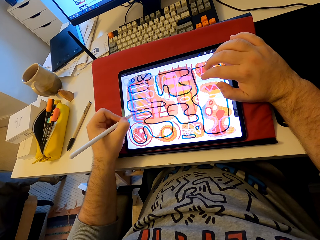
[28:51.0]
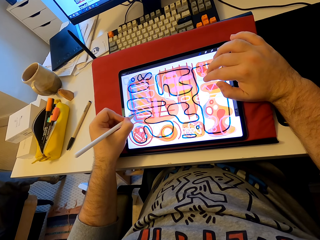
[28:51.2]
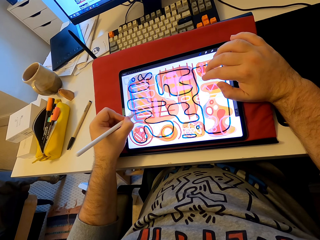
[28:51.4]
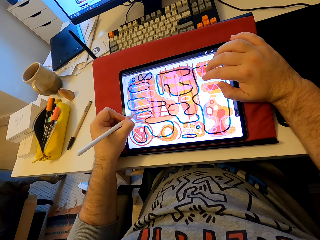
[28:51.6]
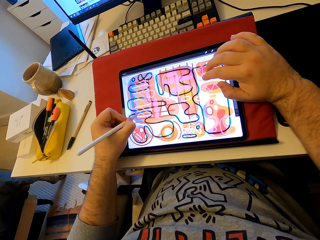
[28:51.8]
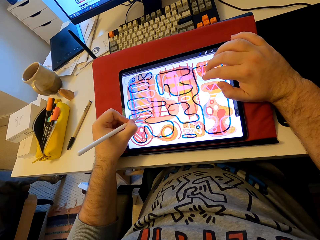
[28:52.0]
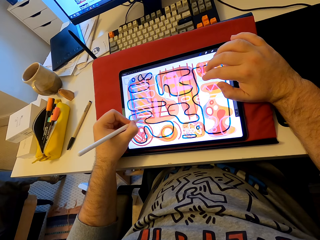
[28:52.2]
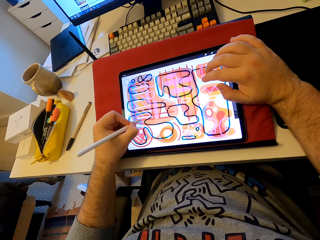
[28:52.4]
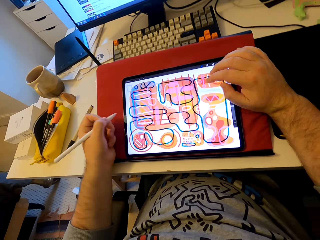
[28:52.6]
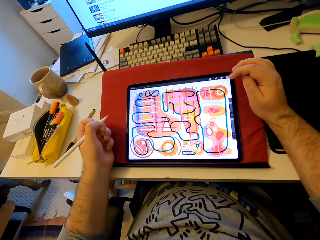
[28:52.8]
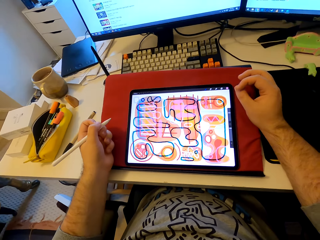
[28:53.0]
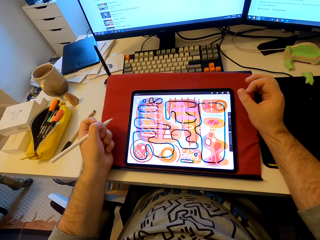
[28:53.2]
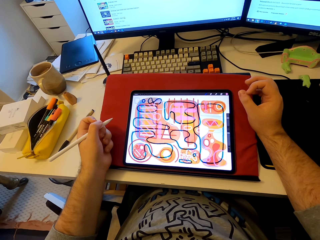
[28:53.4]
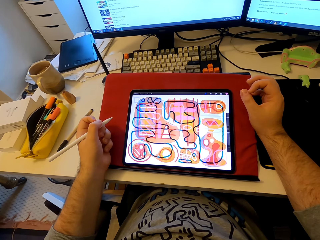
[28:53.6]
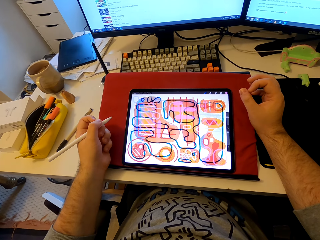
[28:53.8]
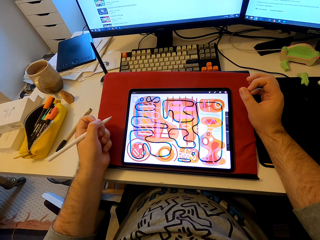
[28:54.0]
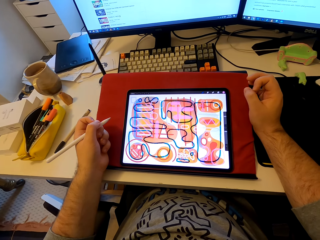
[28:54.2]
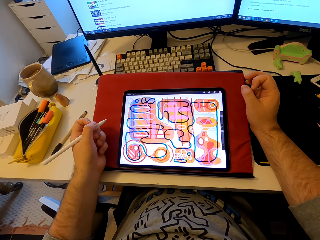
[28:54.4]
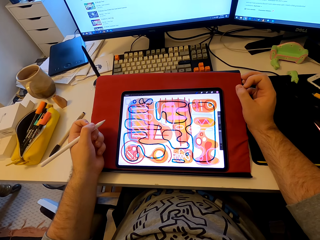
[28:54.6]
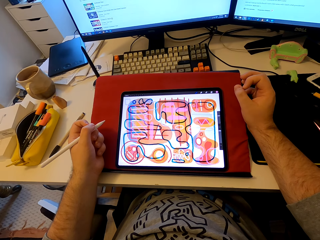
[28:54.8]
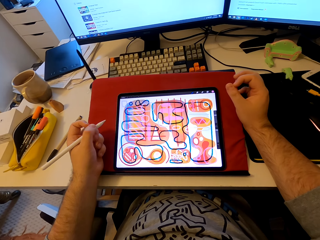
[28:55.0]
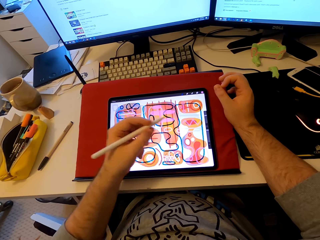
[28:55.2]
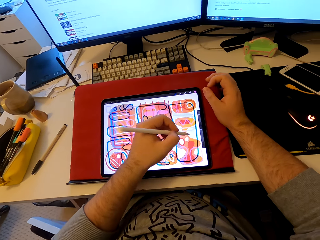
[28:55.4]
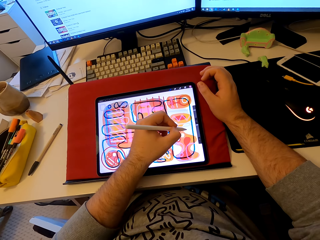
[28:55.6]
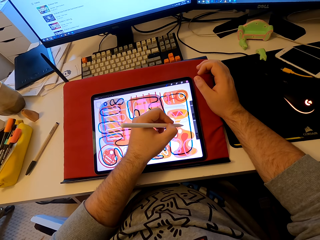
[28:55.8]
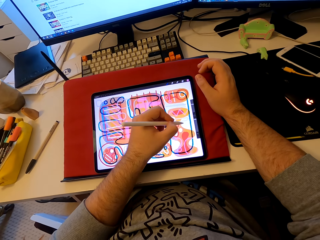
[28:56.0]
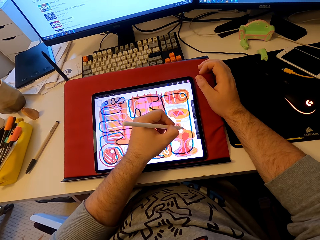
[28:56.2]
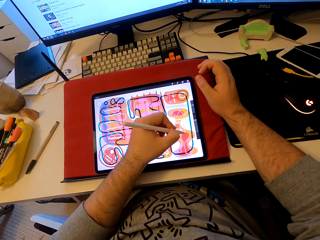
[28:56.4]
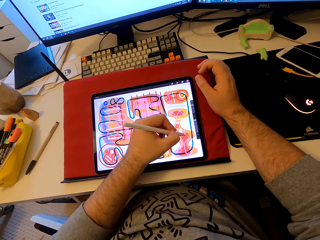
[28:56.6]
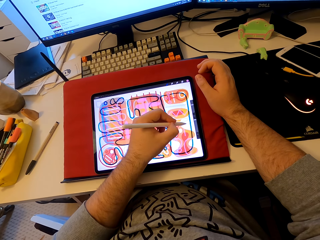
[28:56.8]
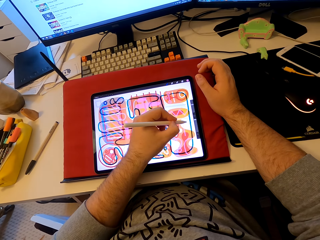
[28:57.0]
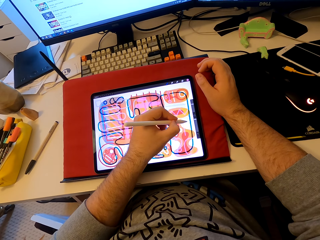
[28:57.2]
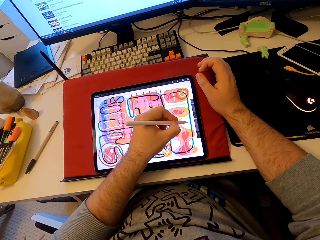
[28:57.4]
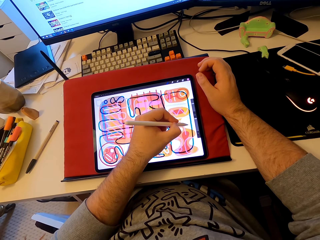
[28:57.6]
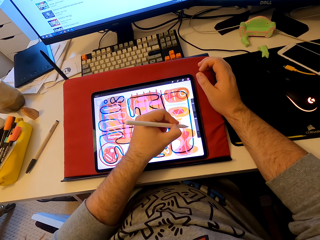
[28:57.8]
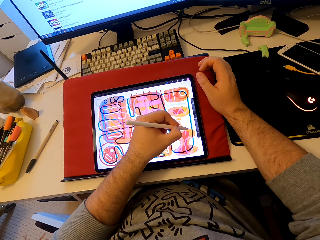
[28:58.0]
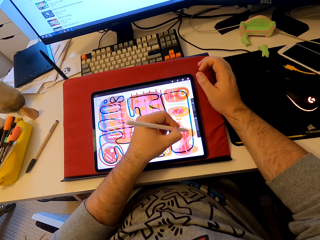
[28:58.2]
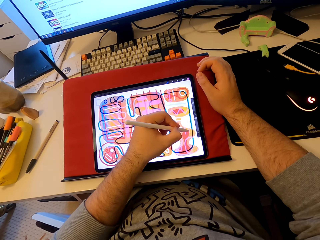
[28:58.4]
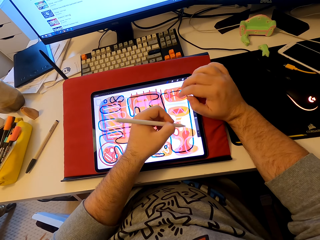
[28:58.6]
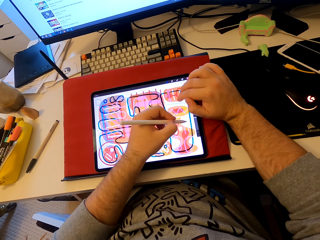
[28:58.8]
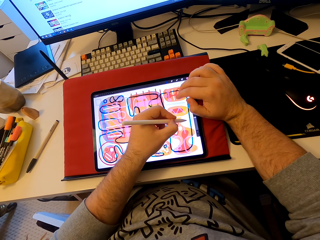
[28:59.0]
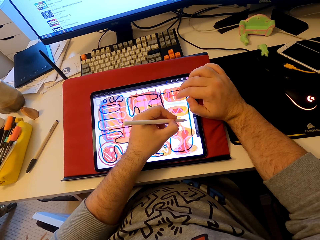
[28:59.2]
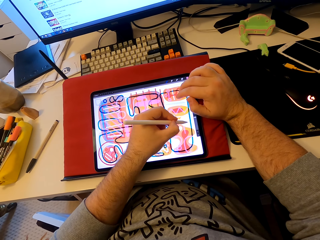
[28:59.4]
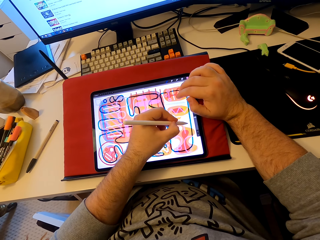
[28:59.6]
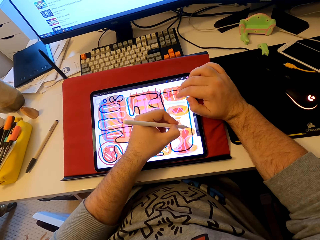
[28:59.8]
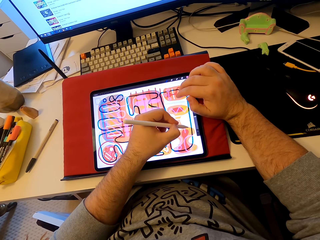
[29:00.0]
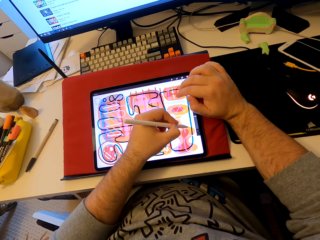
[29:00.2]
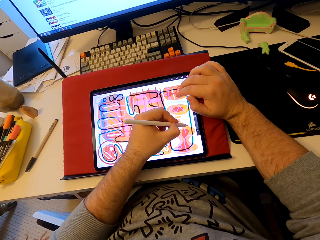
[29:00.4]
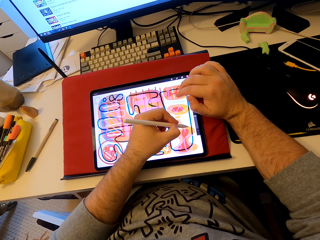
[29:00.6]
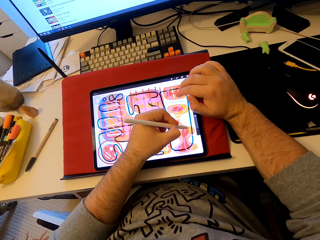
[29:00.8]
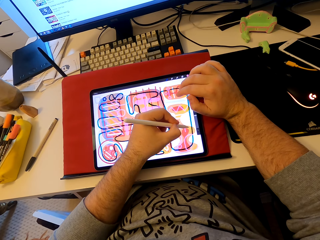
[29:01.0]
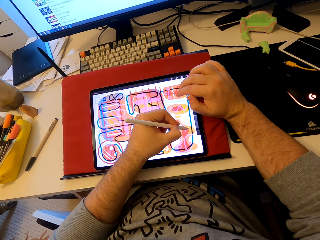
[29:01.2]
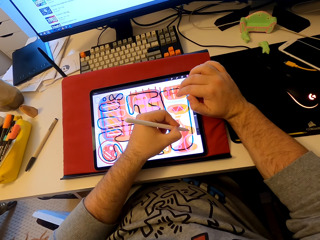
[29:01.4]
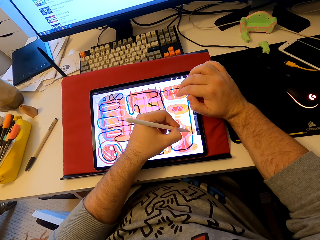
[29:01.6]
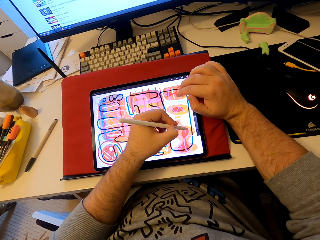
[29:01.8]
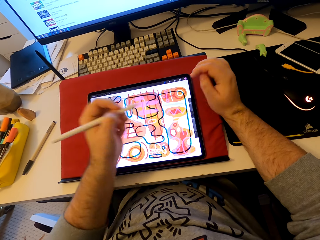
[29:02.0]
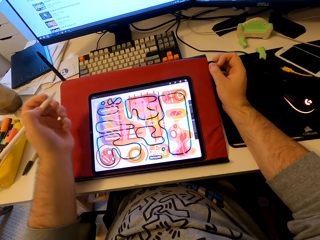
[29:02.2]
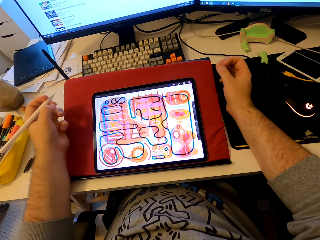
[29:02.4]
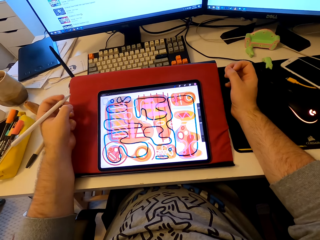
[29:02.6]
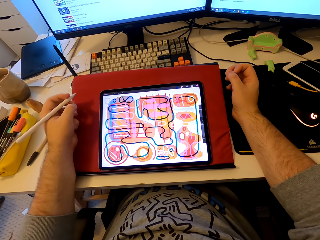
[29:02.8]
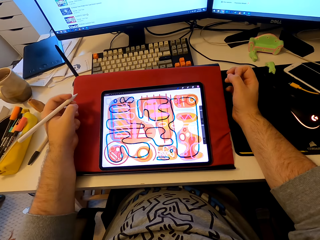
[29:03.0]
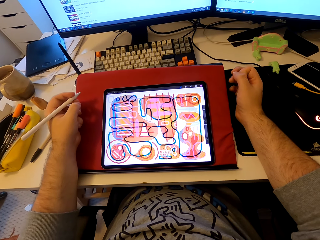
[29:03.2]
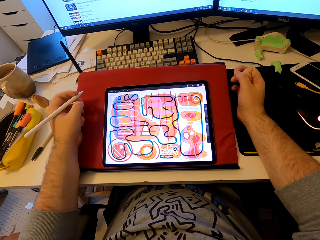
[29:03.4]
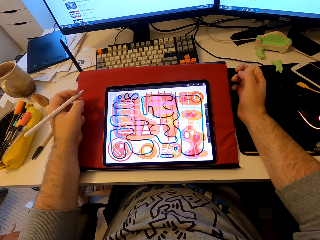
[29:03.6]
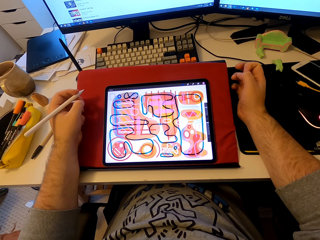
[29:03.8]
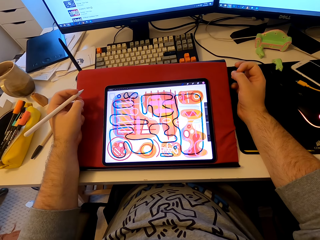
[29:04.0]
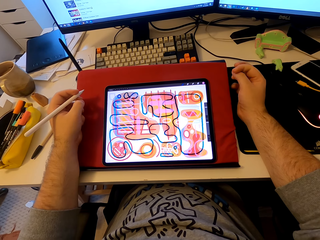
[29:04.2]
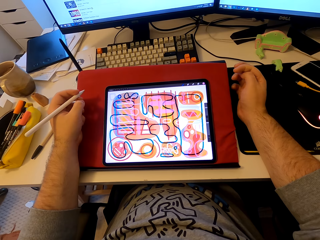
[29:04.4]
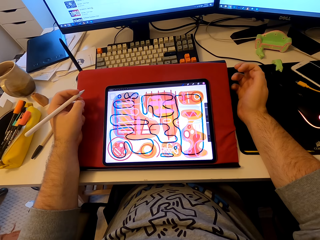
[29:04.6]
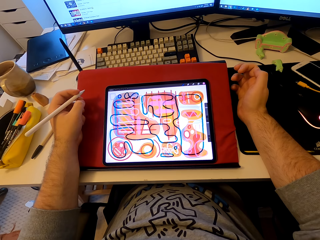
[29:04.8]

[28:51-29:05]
The camera wearer taps the tablet's screen. He draws on the tablet's screen. He pulls his hands aside from the tablet screen. He stares at the tablet. He draws patterns on the tablet. He taps the tablet's screen. He draws on the tablet's screen. He stares at the tablet. He pulls his hands aside from the tablet screen.

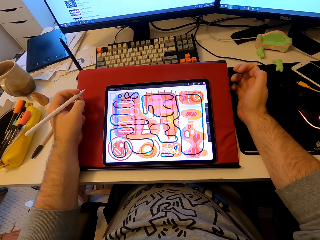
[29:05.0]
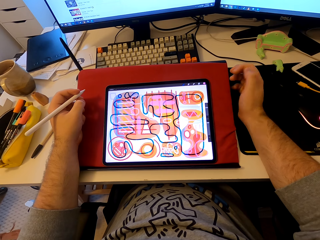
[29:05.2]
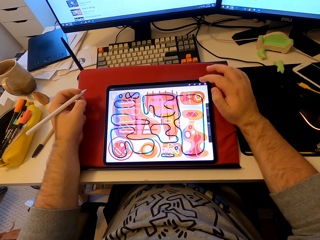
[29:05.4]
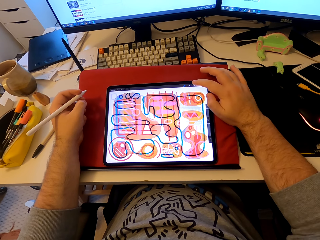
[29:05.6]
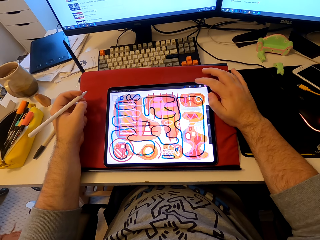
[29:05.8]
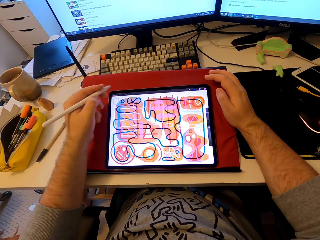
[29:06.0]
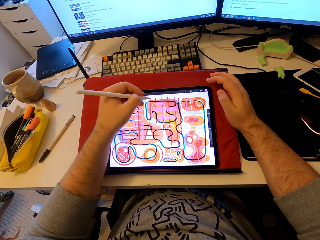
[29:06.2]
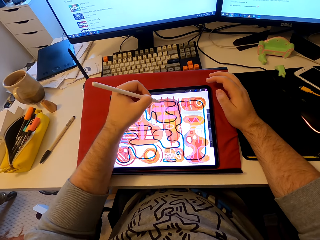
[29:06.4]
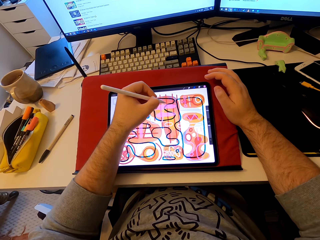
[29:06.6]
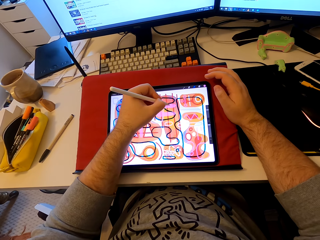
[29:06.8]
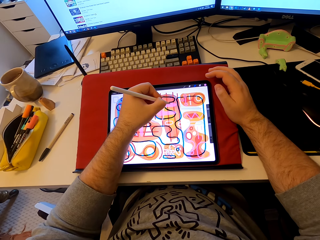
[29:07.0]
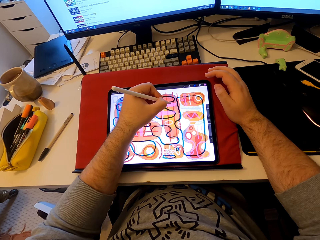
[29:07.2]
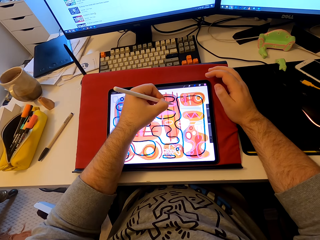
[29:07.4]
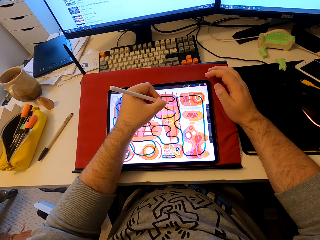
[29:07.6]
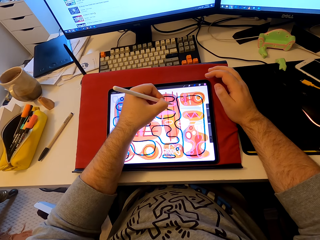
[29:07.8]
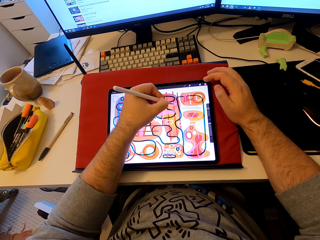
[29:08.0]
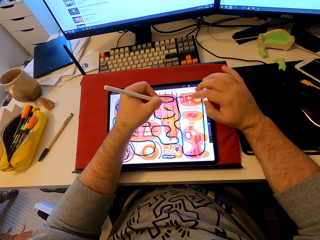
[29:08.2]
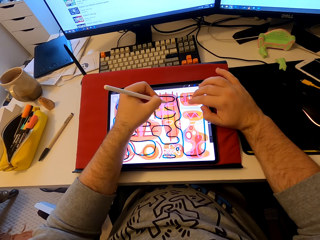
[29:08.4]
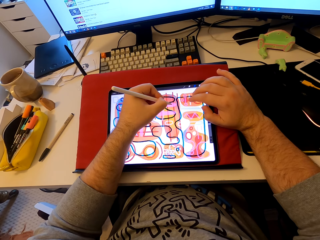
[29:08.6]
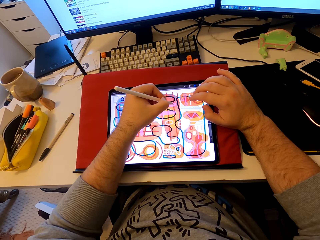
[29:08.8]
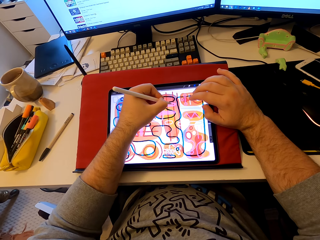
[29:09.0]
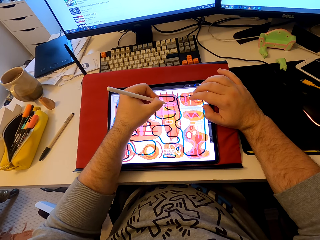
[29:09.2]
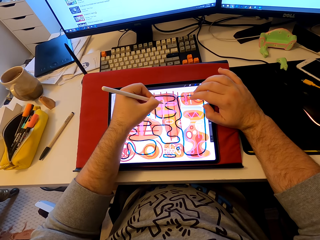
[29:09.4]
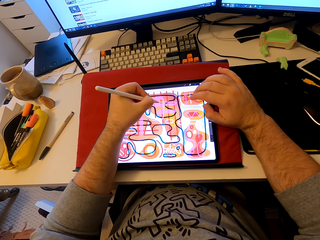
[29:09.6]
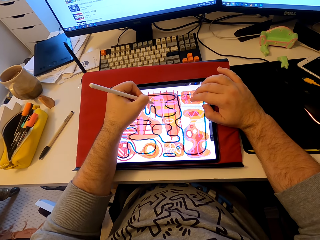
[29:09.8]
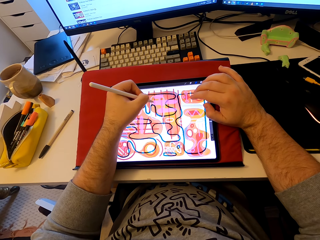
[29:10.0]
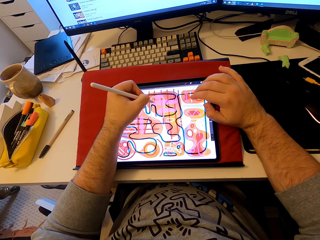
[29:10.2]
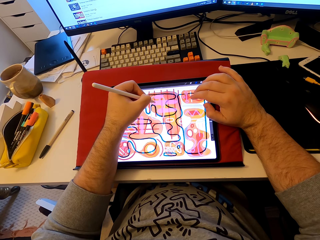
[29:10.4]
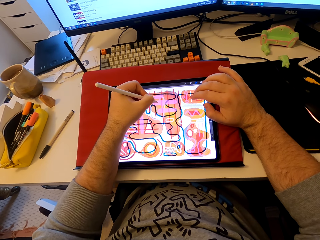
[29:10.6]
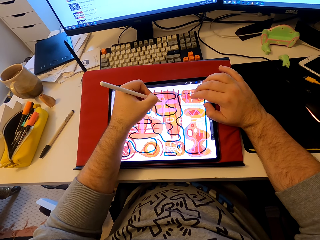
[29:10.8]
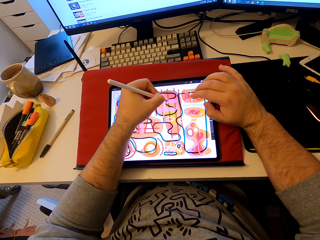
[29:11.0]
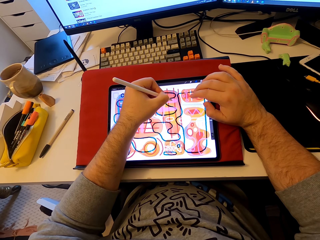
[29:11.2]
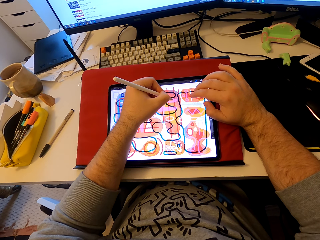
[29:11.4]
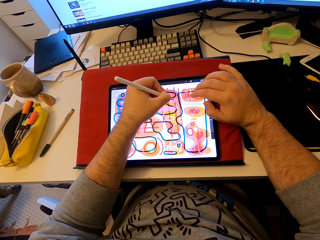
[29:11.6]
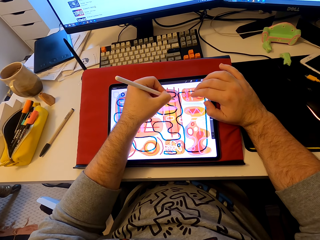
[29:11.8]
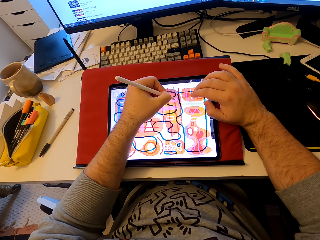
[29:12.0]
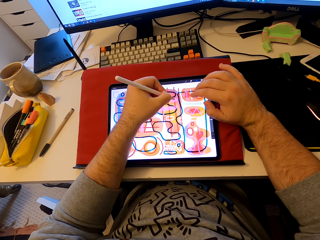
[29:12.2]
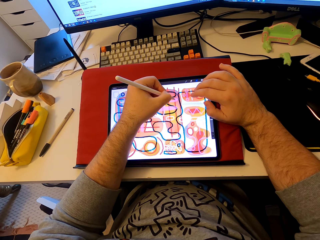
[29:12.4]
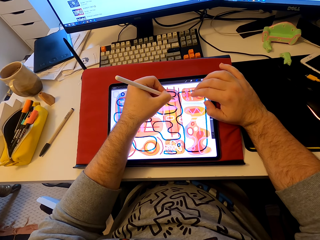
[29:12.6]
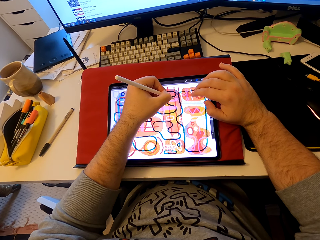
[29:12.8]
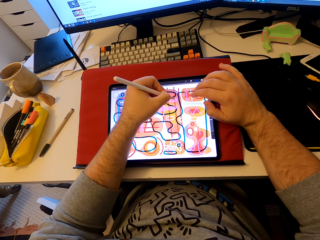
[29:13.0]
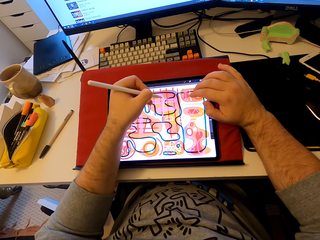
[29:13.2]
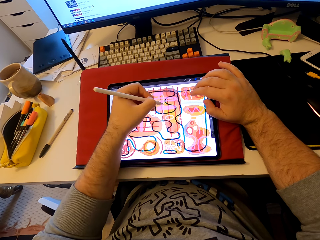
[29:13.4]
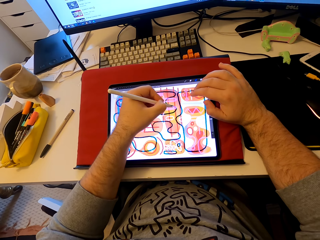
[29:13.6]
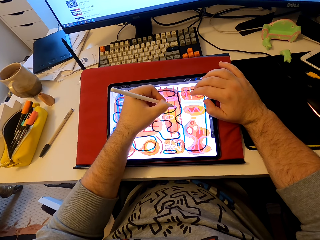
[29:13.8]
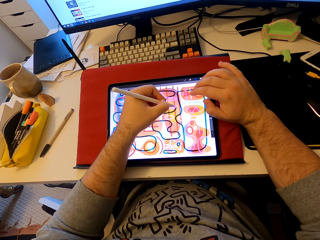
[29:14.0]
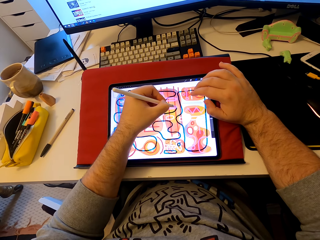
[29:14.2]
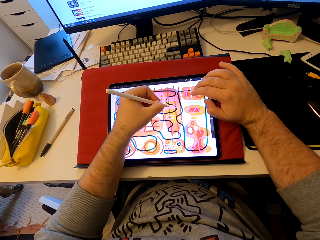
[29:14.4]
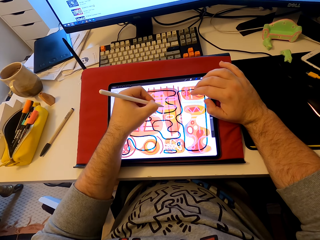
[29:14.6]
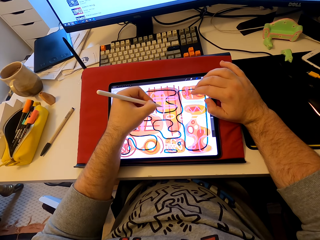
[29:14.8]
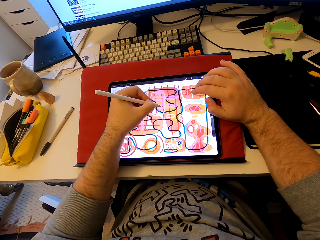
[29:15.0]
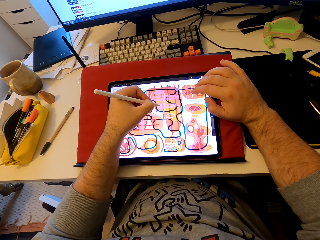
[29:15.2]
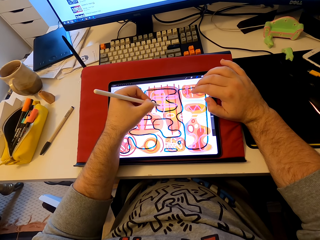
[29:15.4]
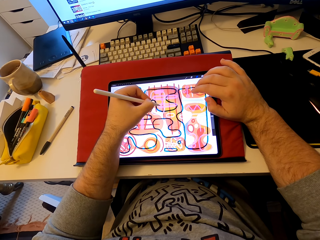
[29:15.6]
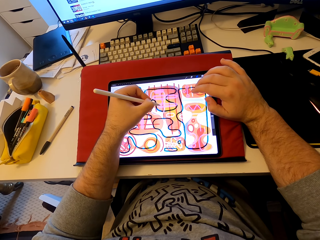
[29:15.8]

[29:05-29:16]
The camera wearer taps the tablet's screen. They operate the tablet. They color on the tablet's screen. They draw patterns on the tablet. They tap the tablet's screen.
